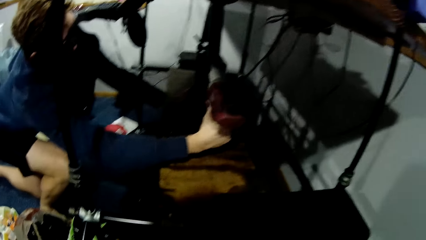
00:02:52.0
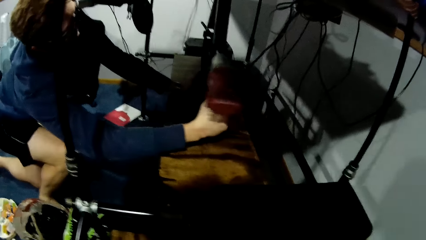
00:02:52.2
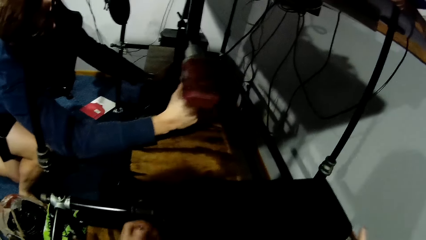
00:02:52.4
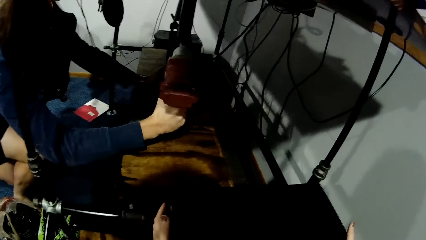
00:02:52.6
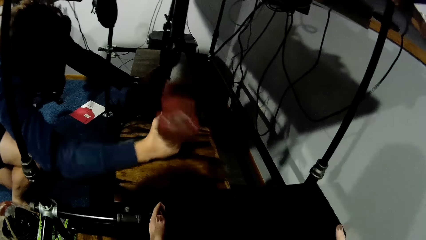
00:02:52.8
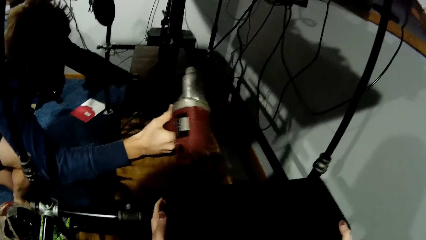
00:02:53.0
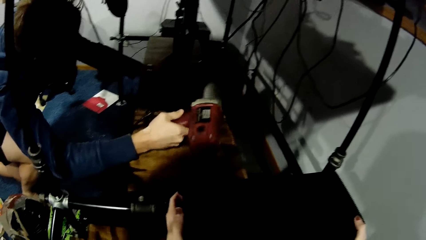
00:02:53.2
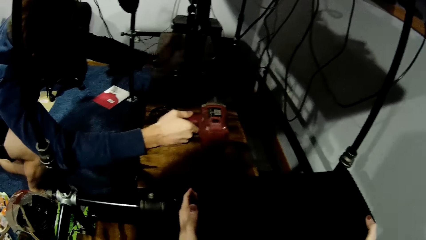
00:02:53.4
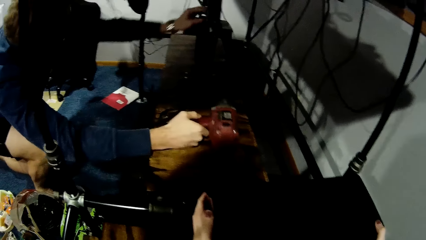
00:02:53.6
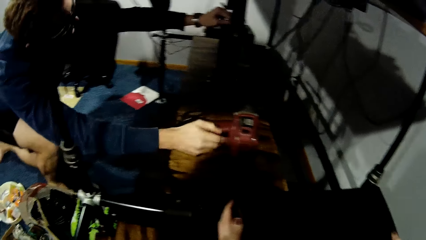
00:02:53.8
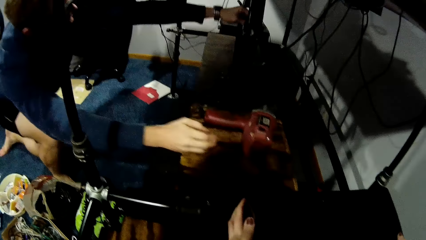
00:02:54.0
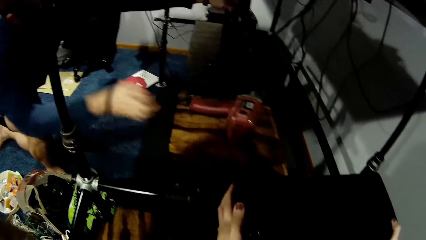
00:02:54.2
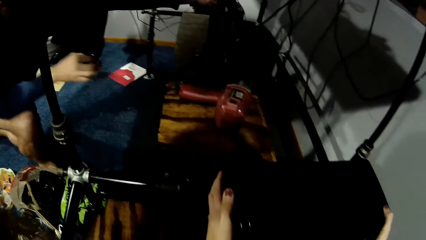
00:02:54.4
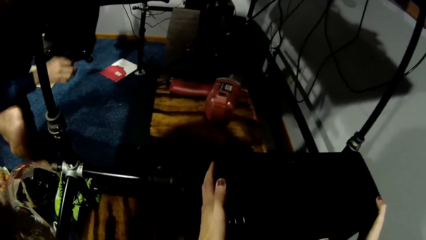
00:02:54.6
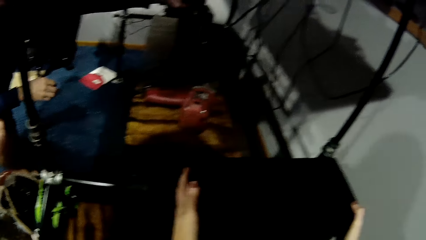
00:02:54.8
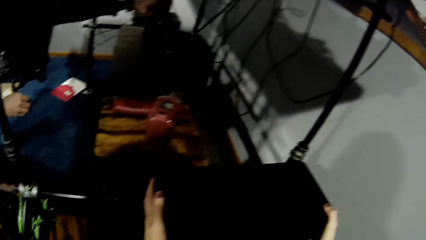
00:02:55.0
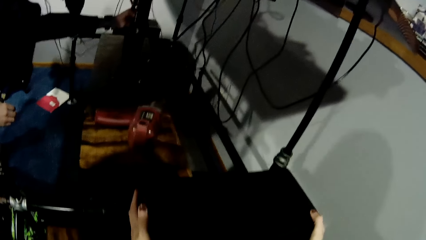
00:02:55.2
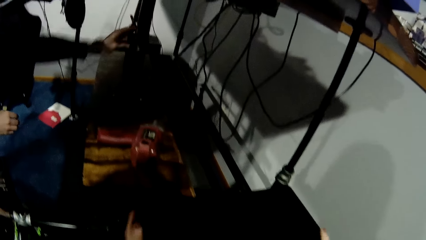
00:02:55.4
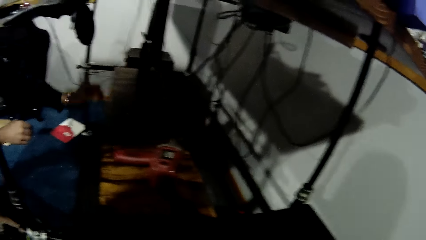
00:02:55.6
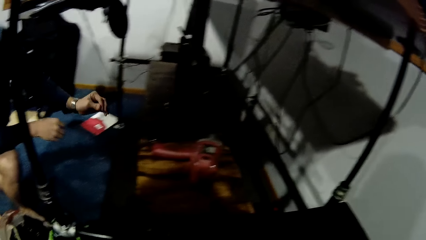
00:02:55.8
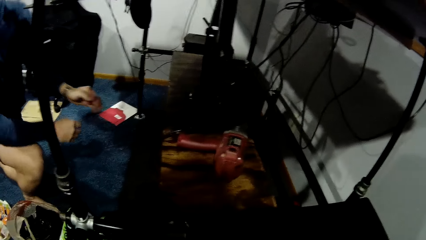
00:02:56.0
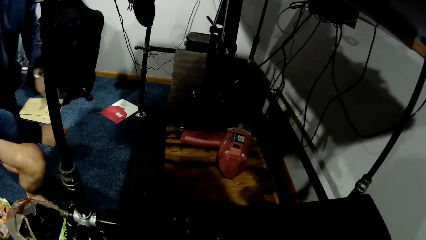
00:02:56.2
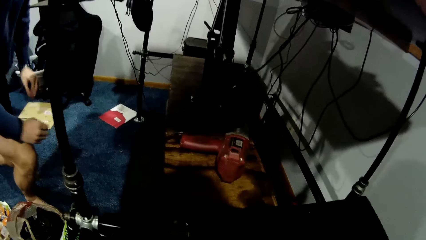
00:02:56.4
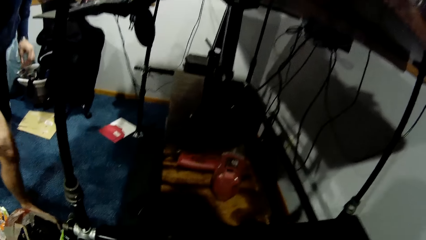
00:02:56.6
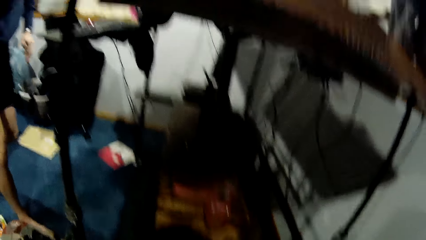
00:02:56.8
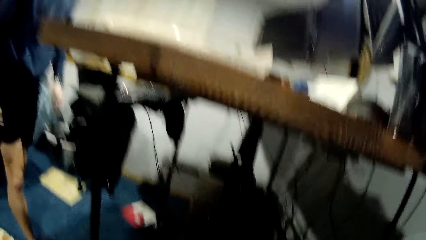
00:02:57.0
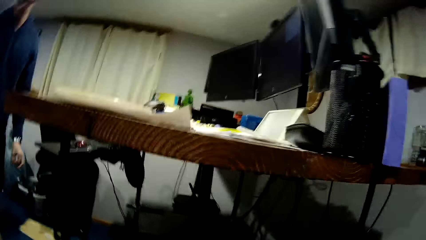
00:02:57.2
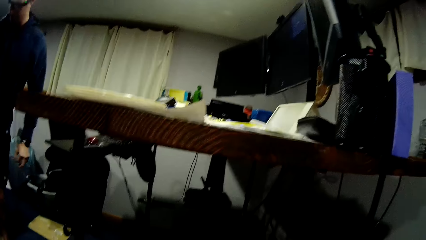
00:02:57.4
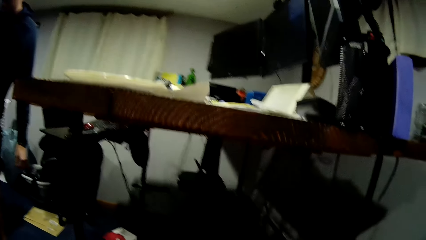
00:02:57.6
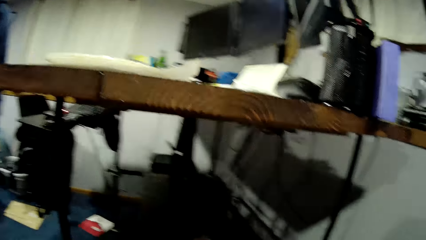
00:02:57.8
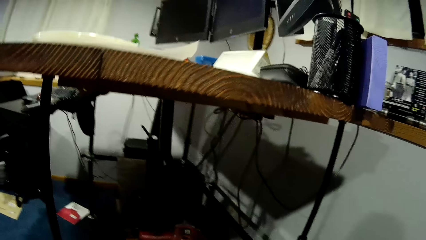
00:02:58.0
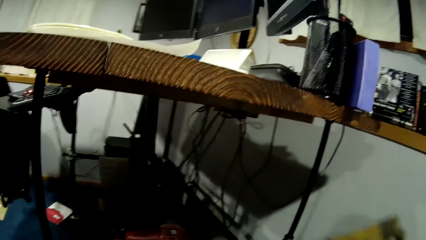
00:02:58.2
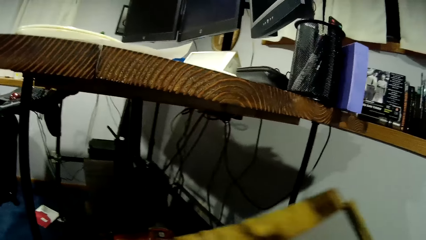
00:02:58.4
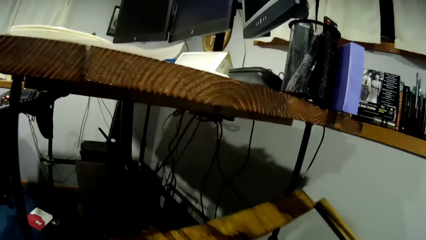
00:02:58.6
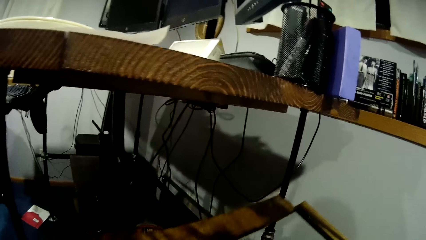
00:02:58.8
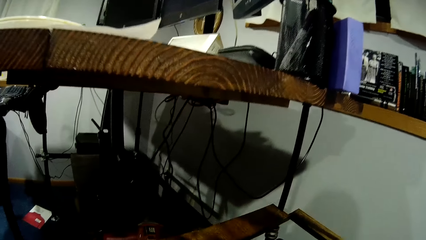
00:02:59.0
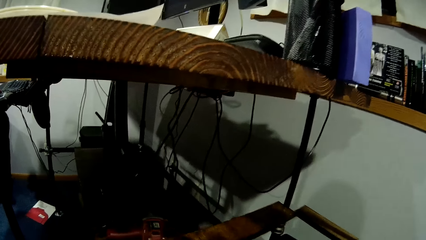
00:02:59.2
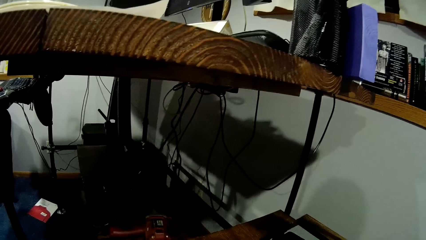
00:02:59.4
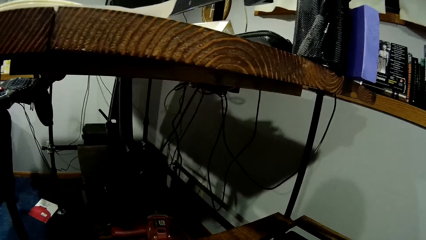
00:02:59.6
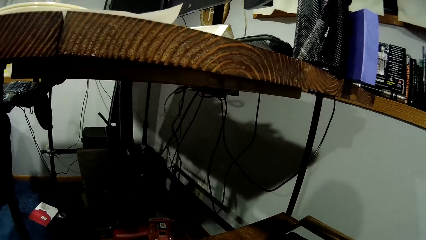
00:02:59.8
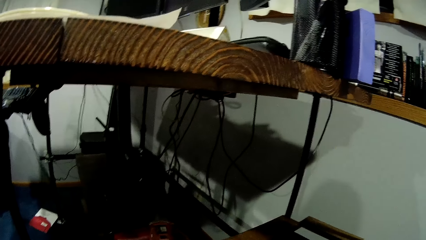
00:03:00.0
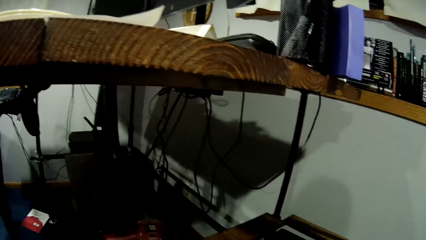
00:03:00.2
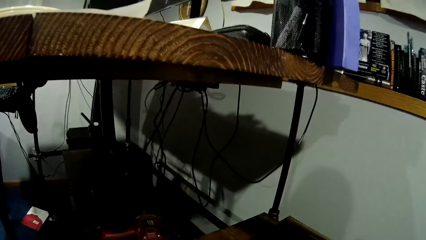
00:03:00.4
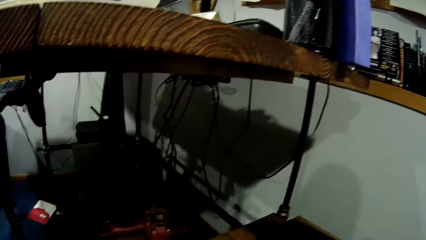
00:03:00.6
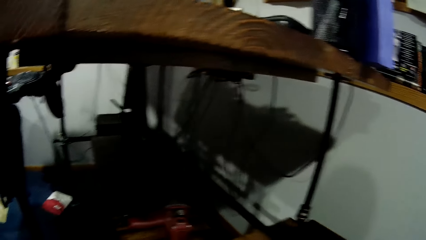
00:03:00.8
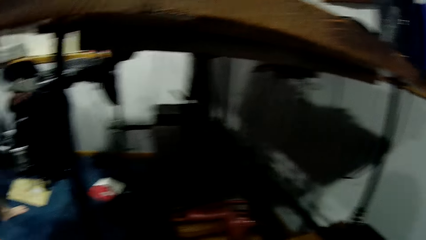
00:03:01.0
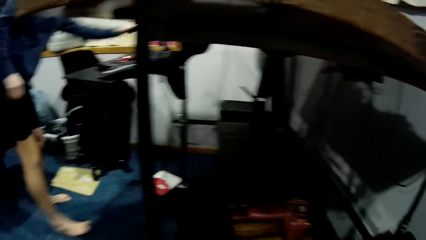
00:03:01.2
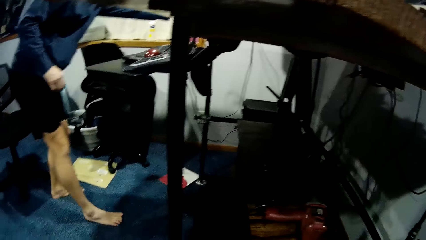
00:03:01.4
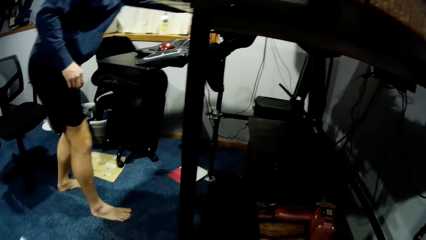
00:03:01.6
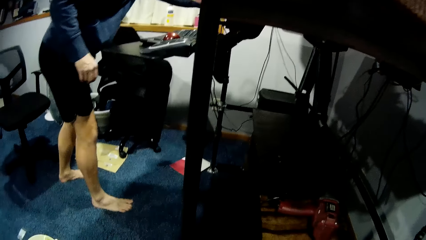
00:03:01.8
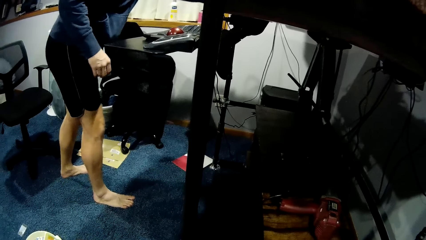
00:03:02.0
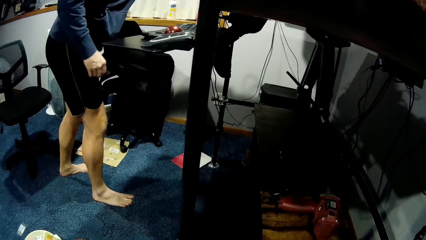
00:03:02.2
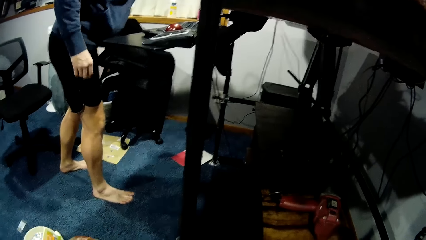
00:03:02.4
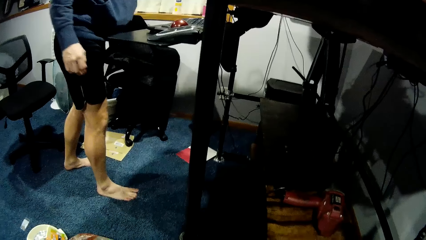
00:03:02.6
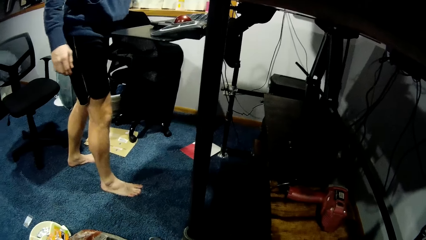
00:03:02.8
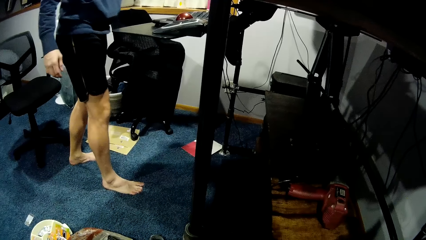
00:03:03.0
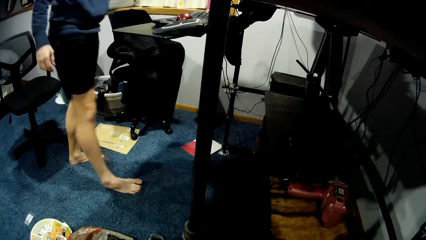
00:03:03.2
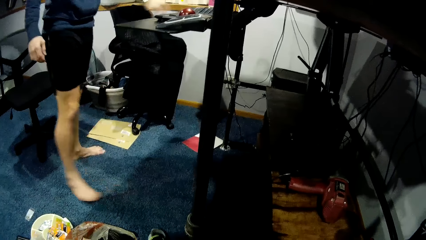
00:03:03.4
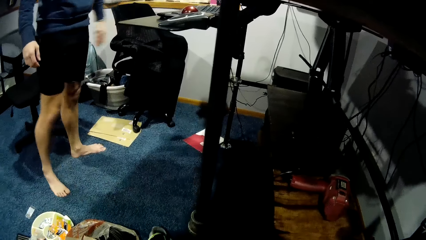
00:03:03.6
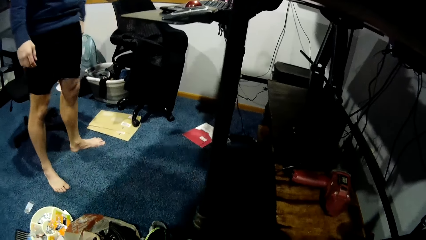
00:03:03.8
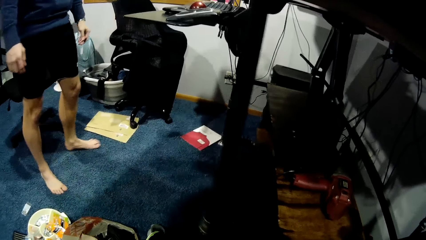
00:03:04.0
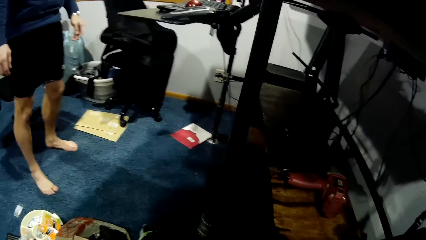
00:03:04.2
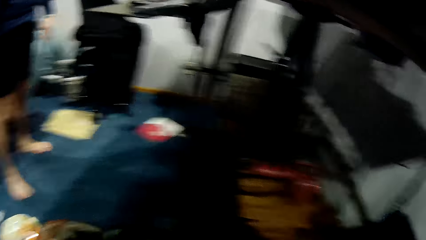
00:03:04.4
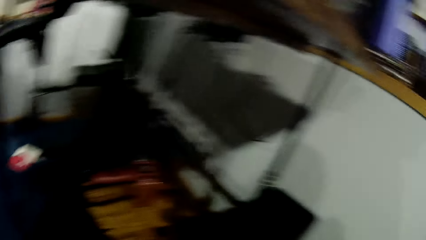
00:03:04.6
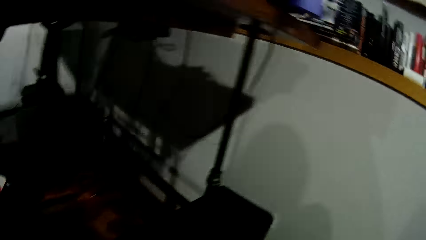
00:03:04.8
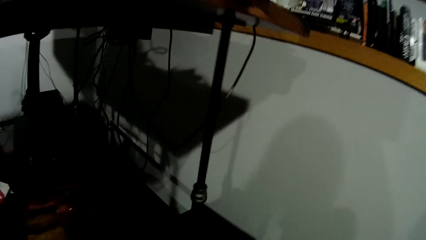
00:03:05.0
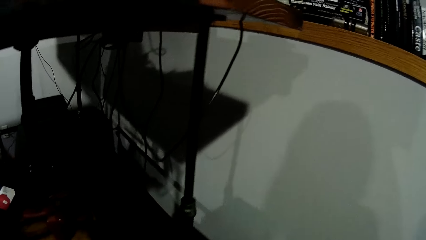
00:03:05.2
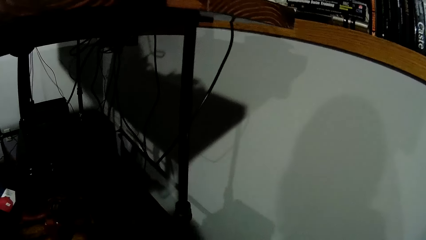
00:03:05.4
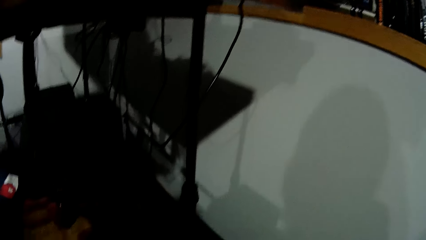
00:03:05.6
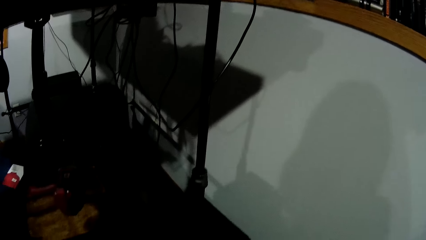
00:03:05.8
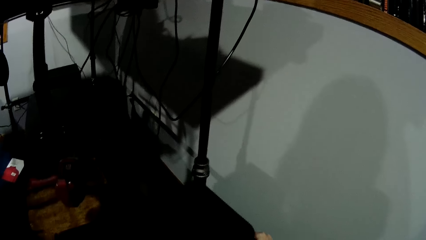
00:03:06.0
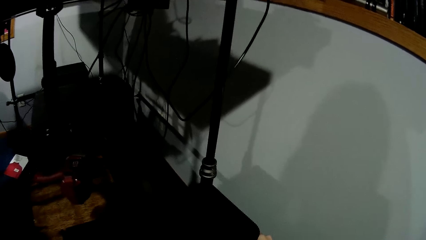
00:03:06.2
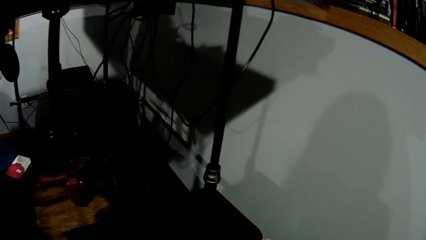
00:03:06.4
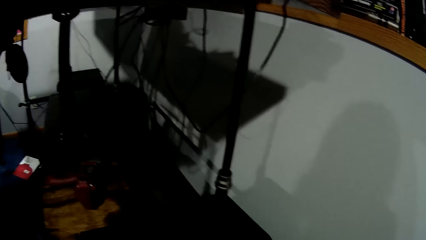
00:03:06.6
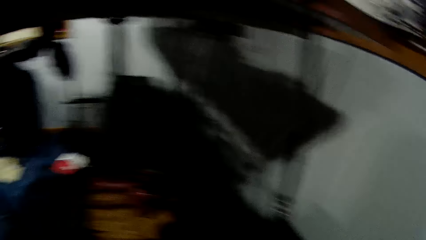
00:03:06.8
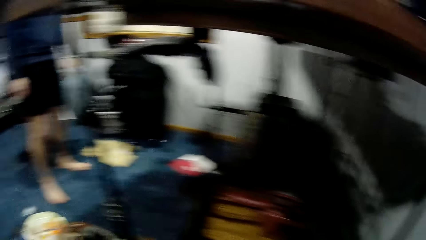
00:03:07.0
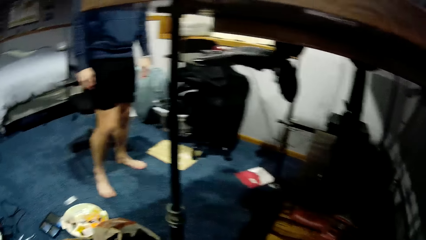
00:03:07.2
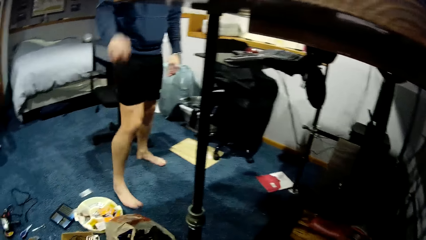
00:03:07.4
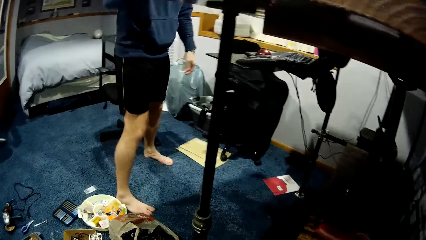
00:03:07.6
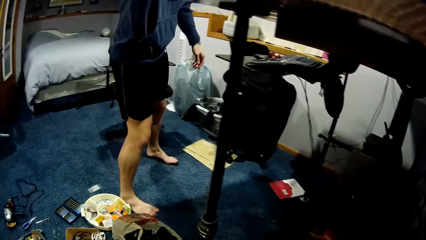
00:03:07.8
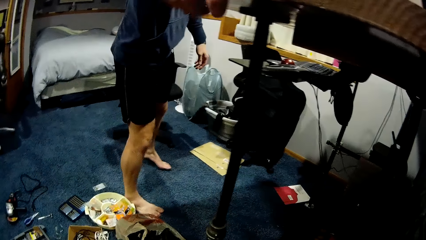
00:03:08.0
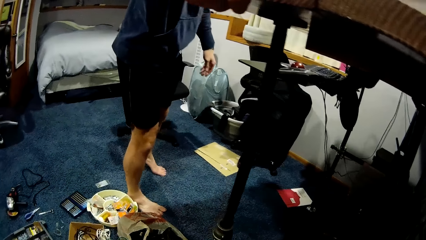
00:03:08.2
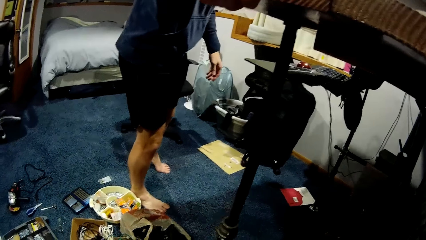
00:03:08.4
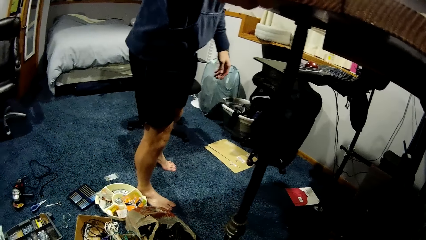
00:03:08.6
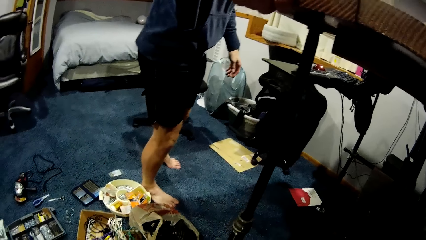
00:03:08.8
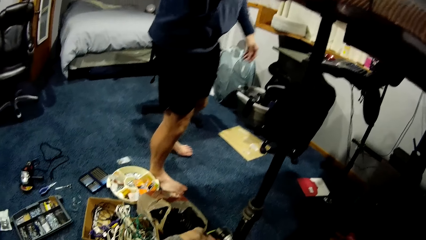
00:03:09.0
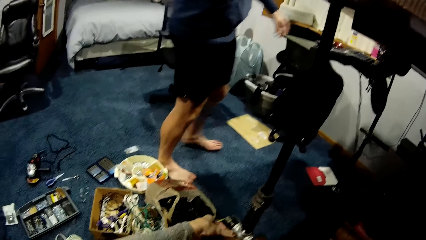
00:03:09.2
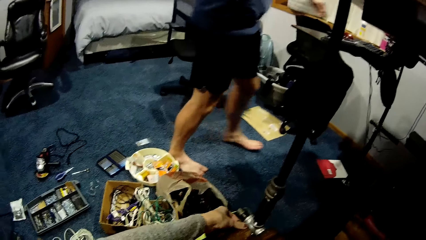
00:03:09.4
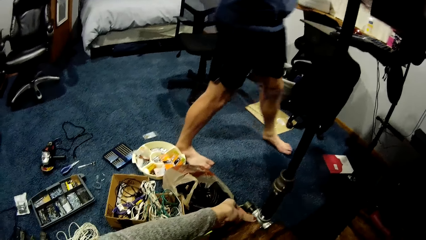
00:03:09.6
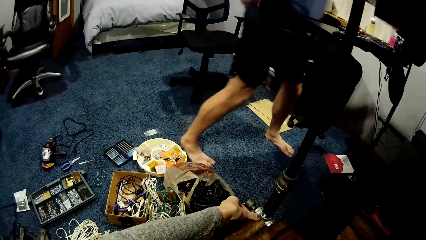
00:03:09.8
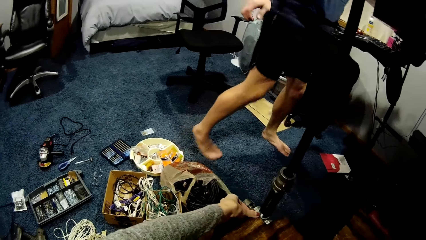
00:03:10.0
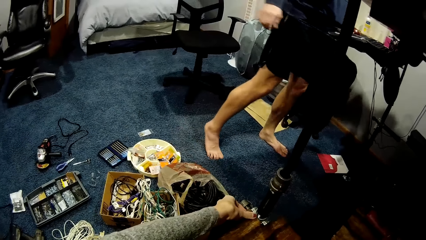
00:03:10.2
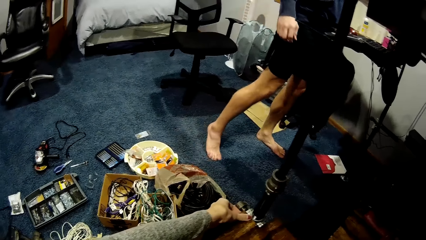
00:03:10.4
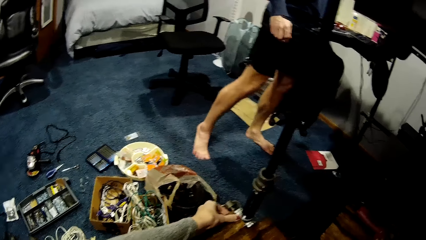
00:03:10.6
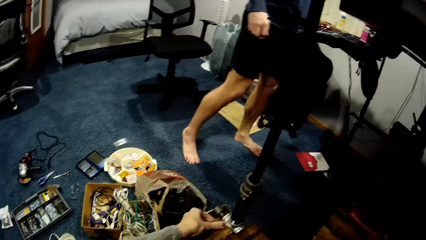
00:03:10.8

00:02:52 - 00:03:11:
The man puts the drill on the platform and stands. The camera wearer places the wooden piece over the CPU. The man moves around the room.
